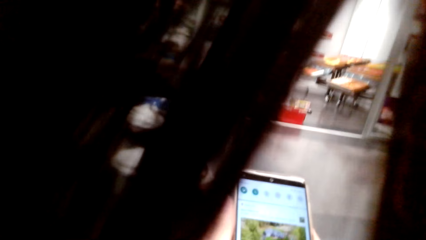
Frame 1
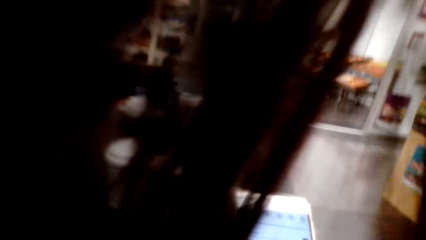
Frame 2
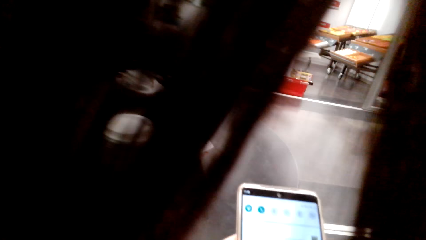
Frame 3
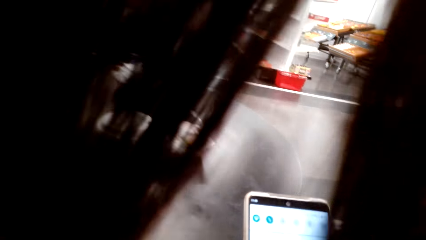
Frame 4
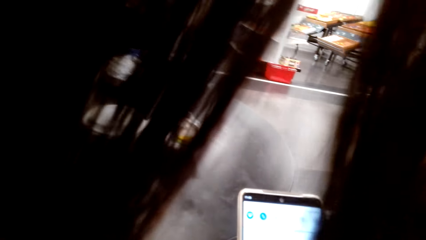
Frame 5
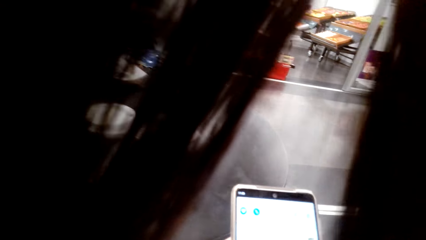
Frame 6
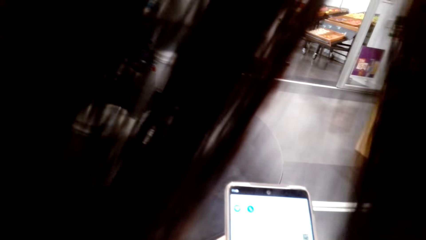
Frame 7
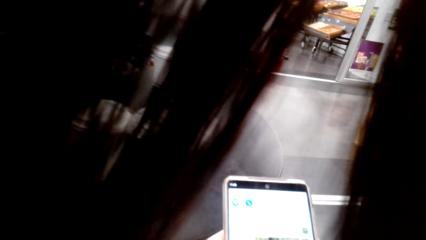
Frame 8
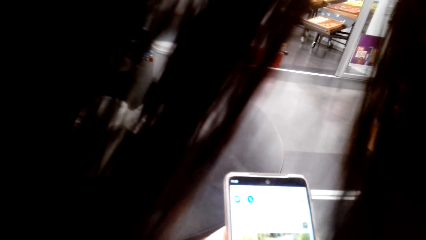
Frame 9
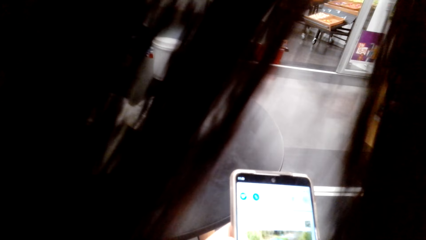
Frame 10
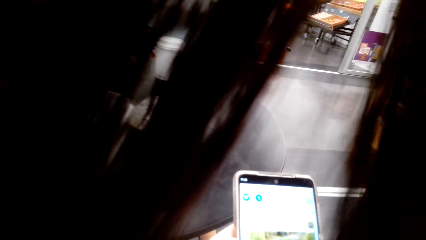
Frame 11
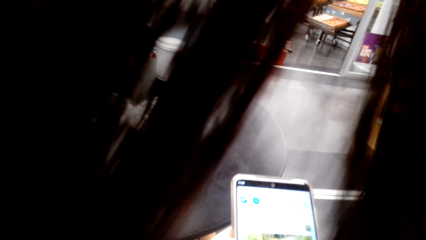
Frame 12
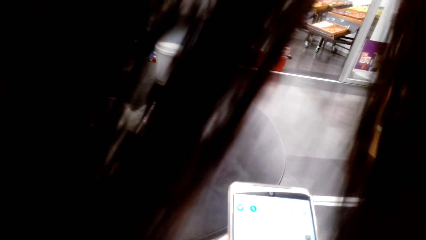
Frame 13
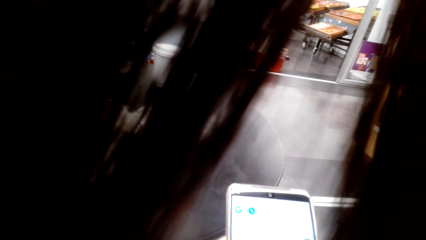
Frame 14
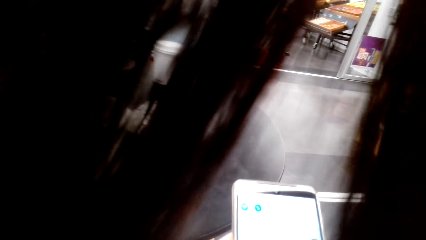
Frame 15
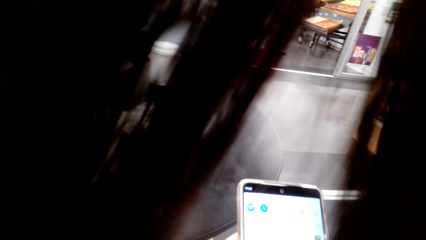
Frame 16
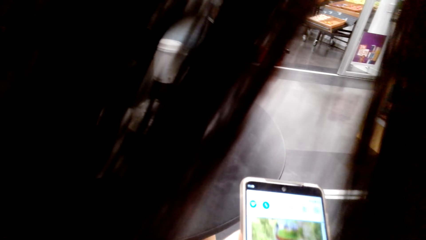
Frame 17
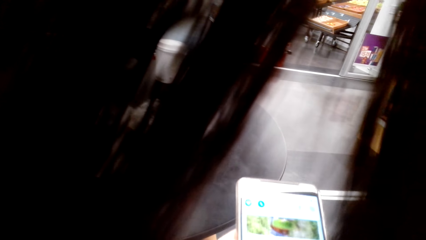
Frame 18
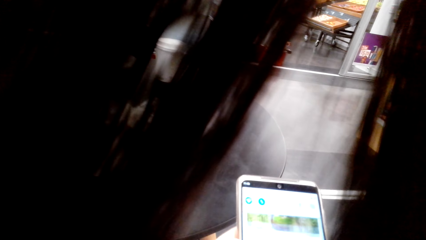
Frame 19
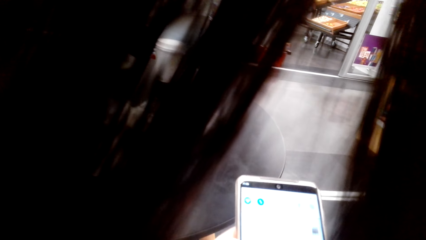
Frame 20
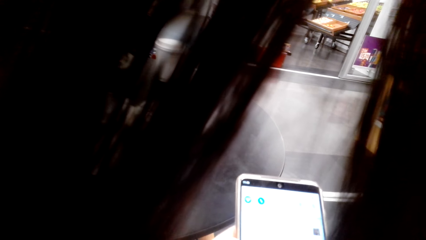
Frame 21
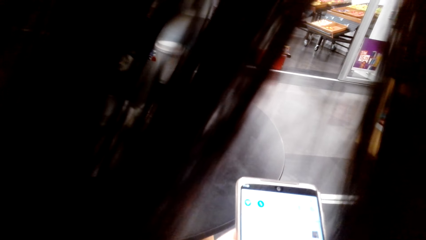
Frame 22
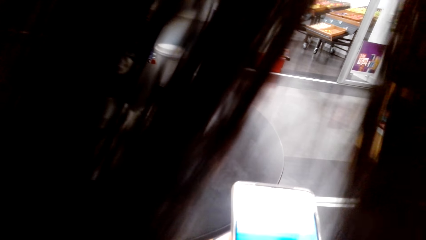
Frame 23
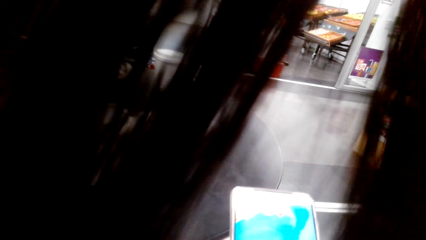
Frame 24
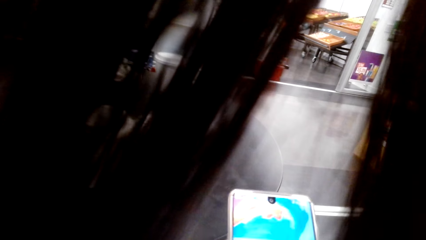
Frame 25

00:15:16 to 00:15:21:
The camera wearer uses her phone.

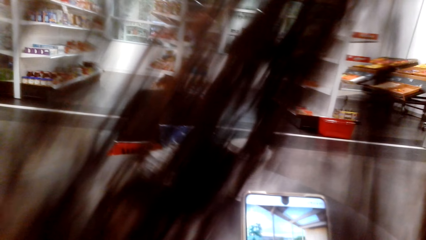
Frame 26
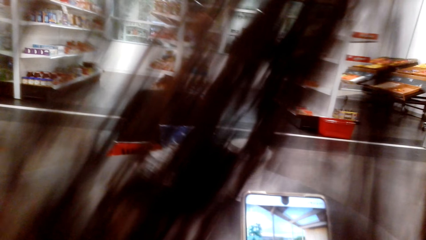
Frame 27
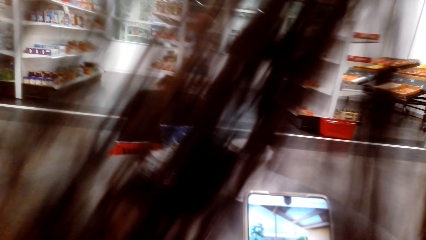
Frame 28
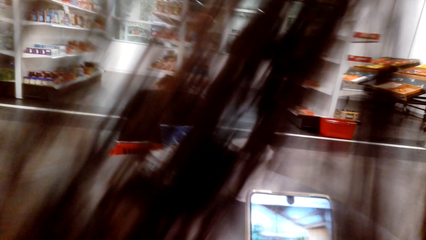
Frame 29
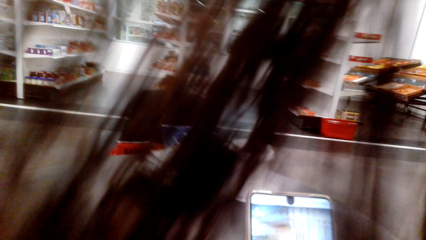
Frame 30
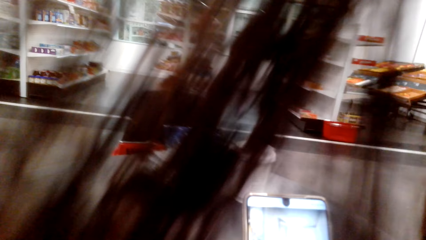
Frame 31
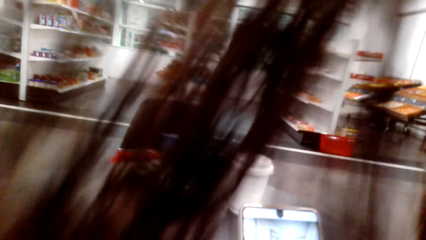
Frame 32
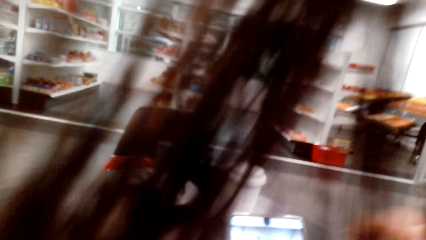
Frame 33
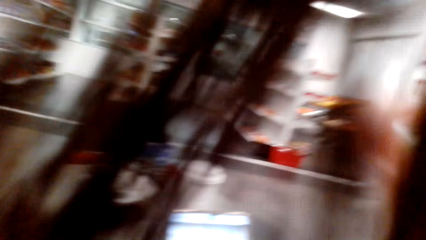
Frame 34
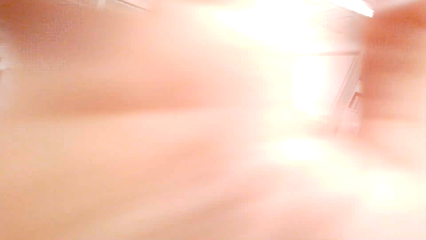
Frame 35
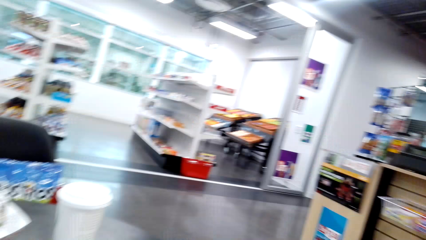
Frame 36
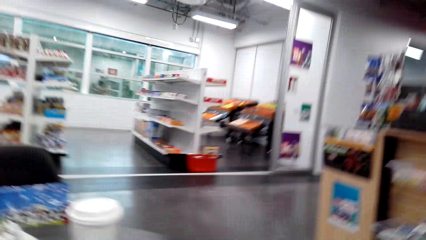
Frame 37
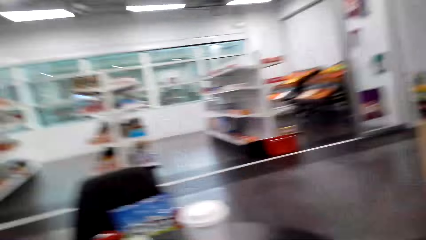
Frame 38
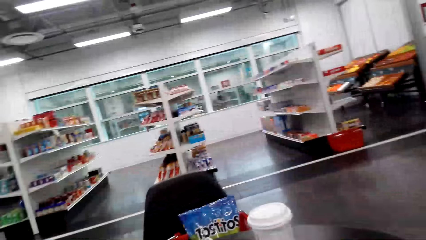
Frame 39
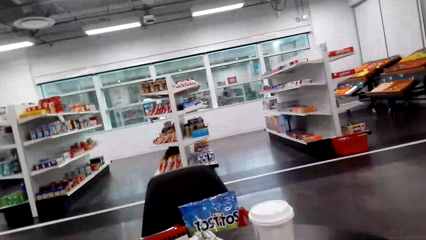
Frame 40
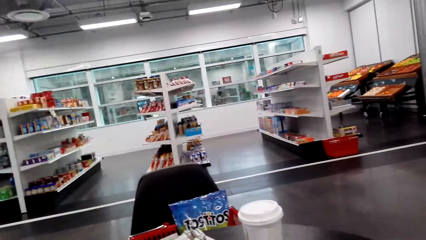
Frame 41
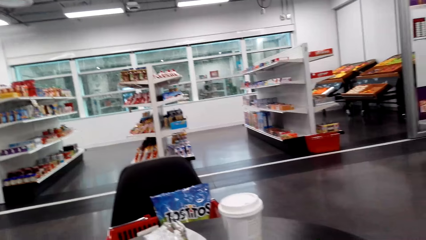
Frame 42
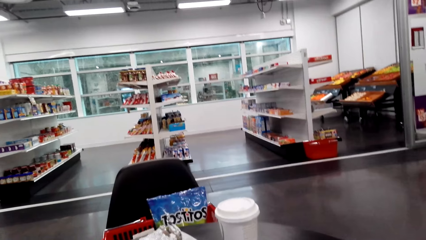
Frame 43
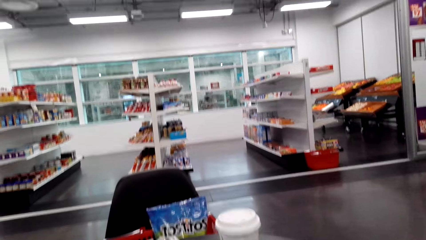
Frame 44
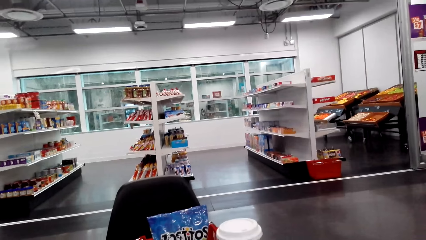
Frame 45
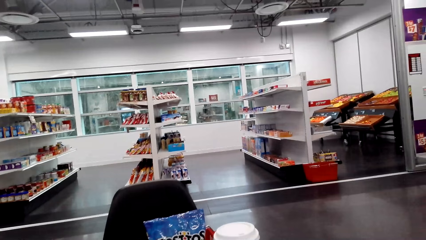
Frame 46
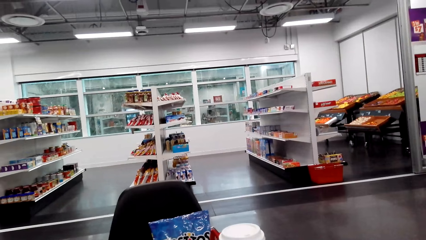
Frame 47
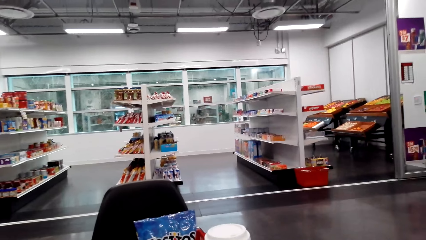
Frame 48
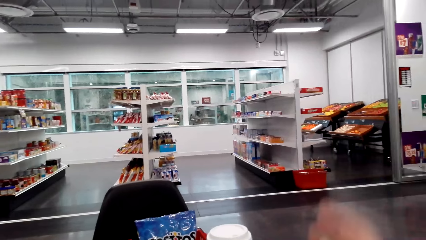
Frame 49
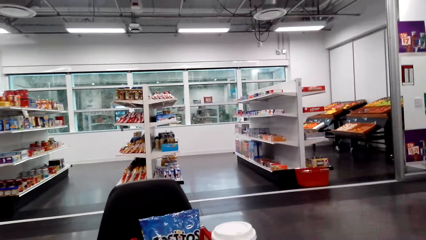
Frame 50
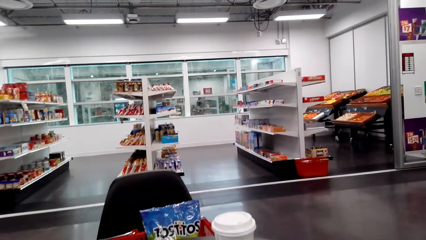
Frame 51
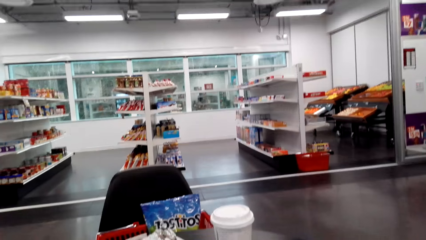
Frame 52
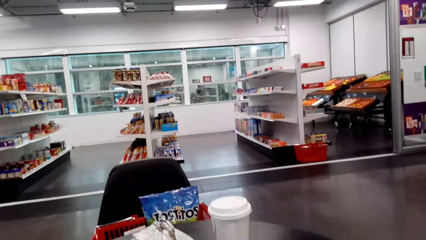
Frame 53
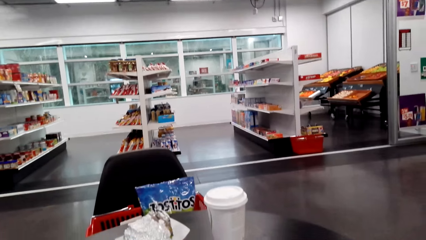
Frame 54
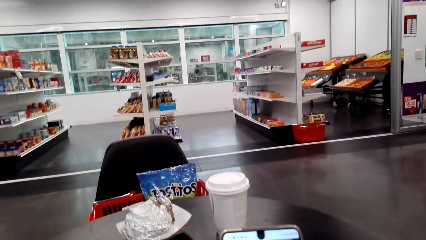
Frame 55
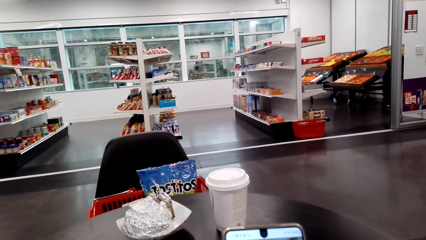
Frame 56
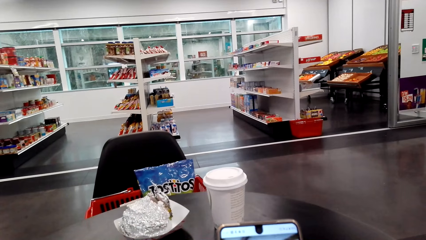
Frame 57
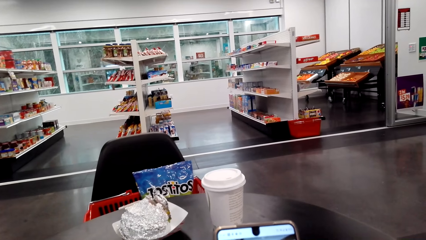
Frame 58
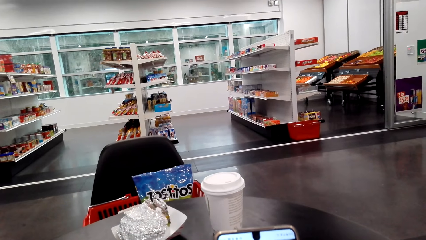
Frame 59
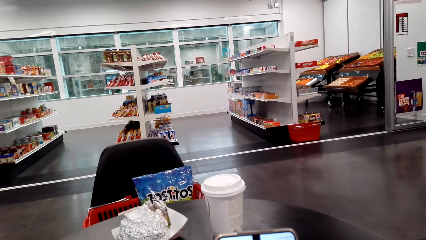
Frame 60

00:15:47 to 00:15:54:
The camera wearer lifts her hands.

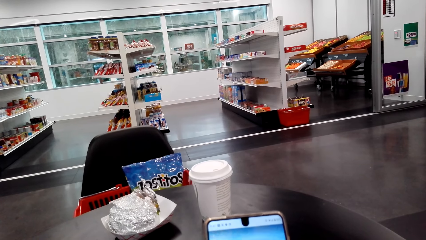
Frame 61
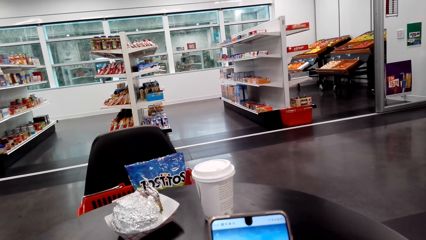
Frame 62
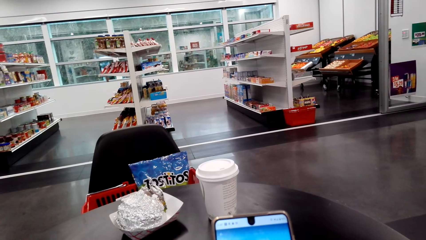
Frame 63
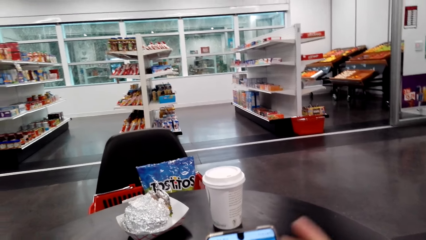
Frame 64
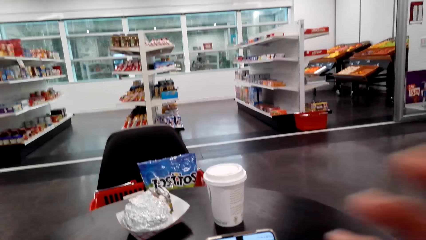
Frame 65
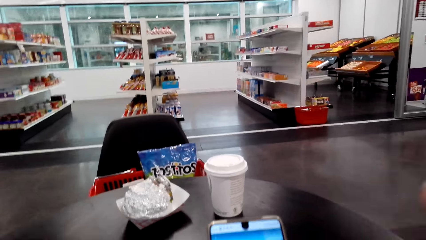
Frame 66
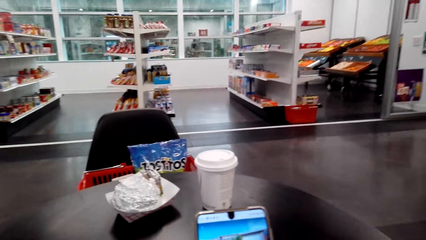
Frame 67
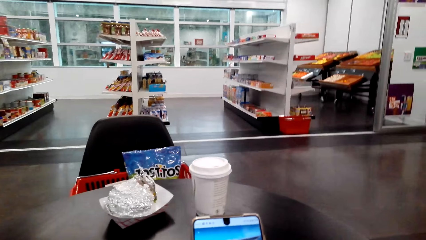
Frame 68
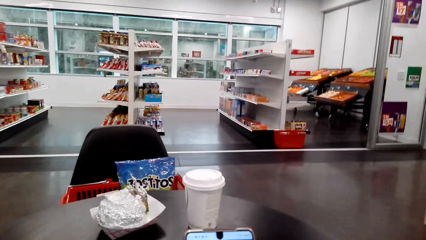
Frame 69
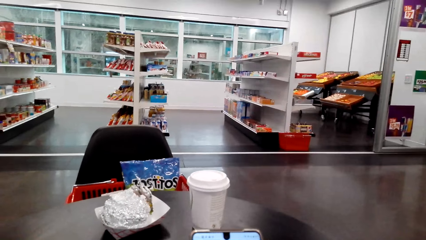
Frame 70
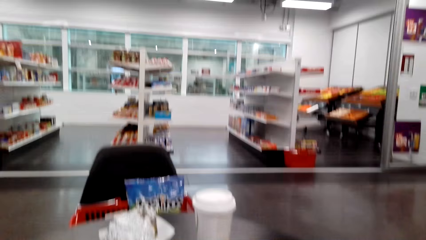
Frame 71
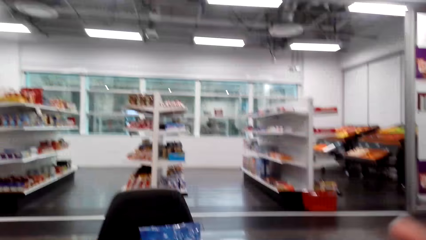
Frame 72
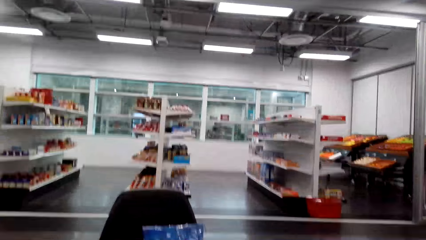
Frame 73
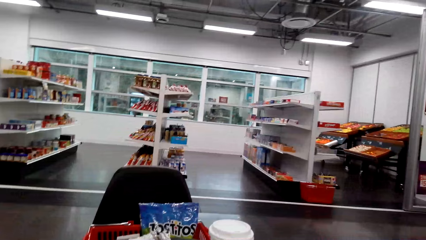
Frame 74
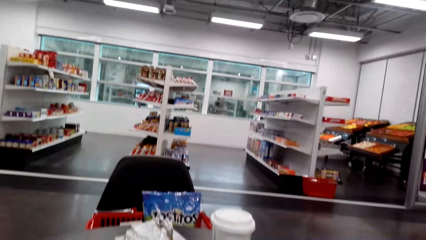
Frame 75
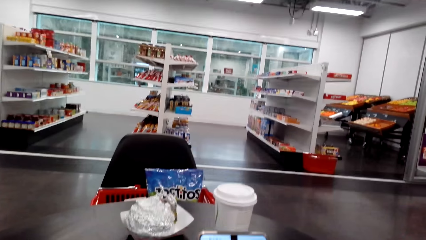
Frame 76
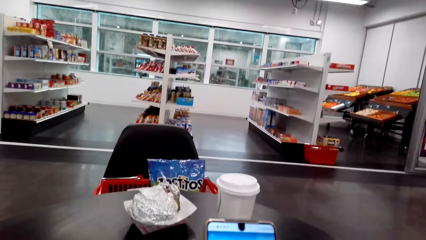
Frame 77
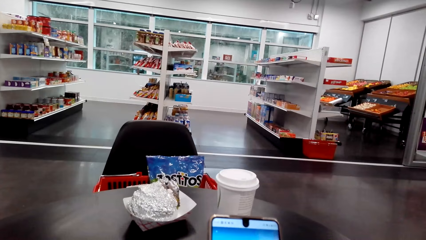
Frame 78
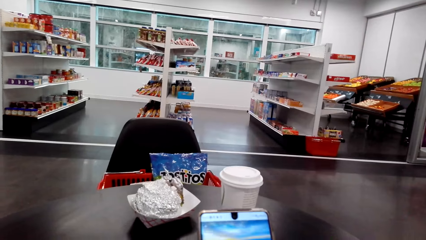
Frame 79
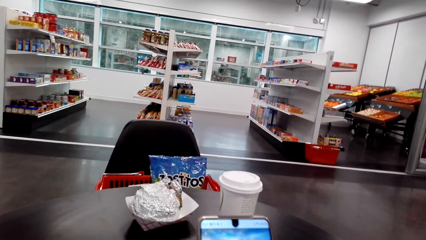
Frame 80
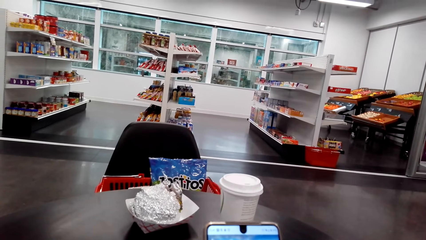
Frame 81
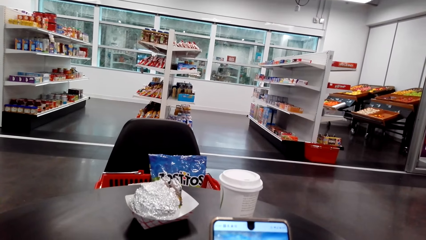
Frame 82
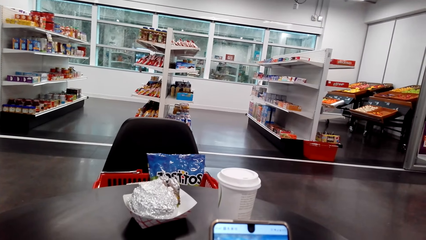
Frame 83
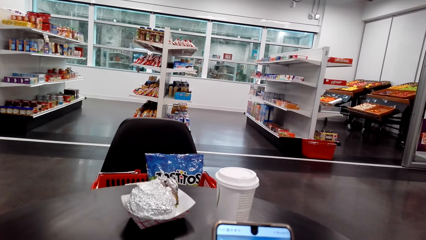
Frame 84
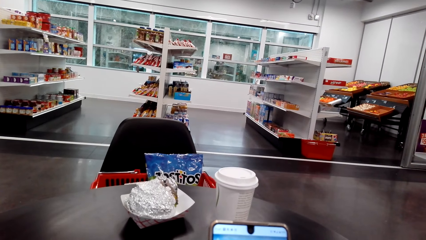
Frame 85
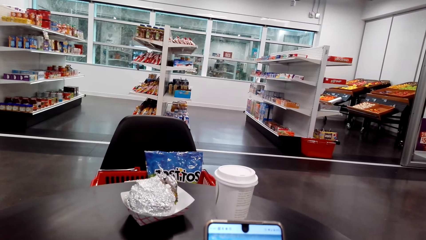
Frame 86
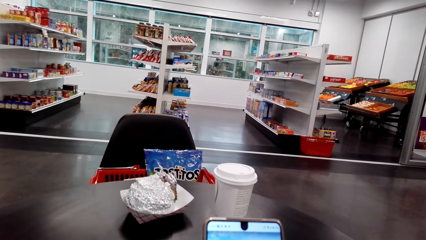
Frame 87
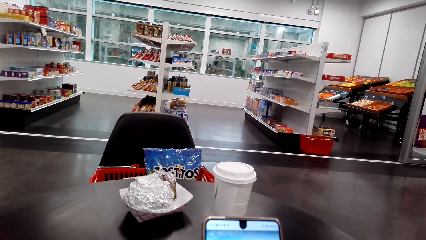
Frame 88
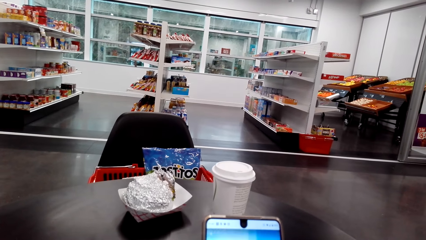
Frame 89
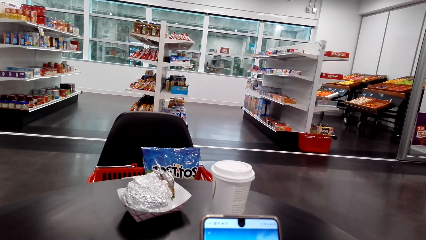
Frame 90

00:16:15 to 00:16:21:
The camera wearer touches something.
